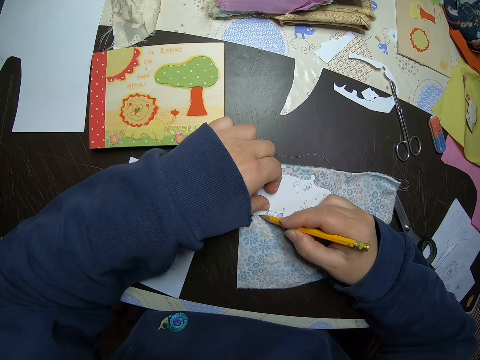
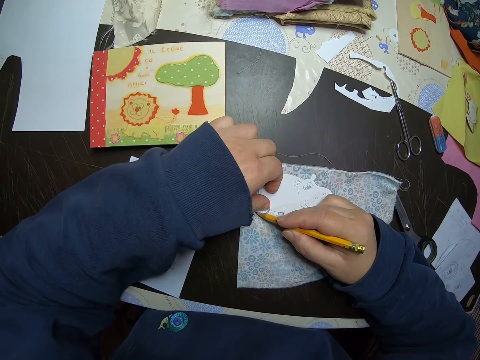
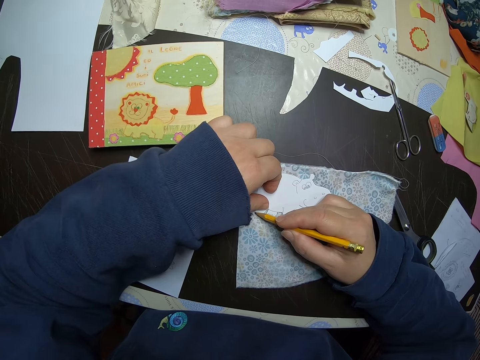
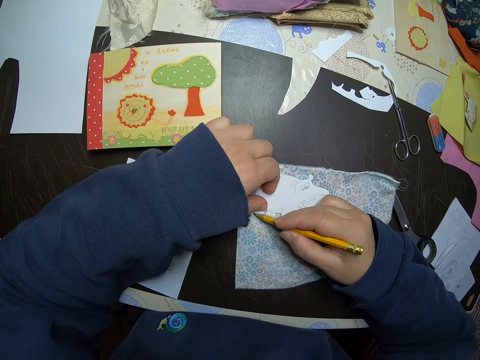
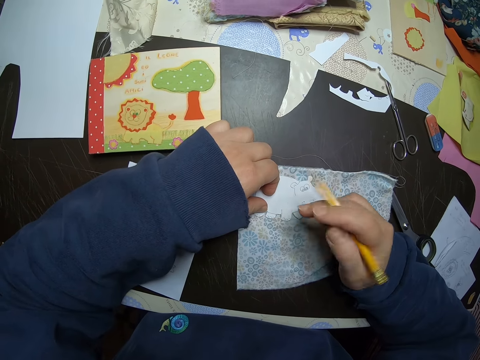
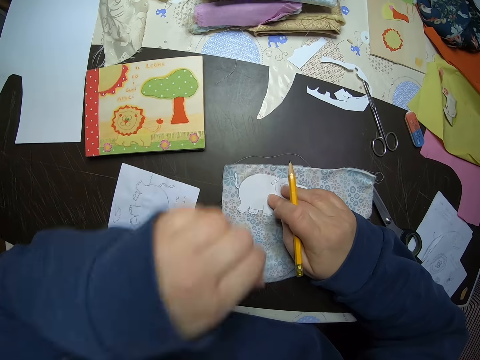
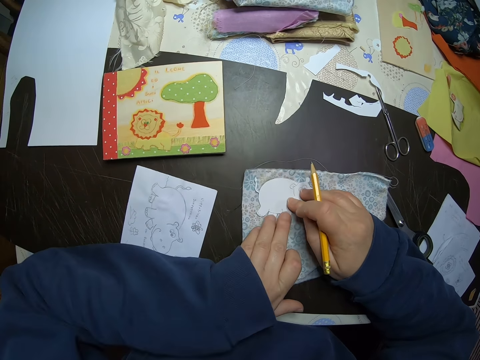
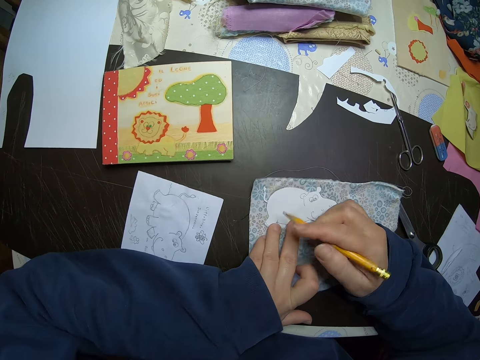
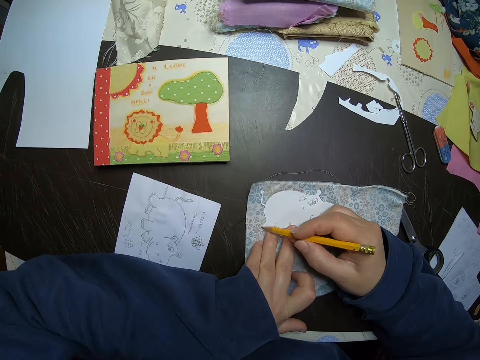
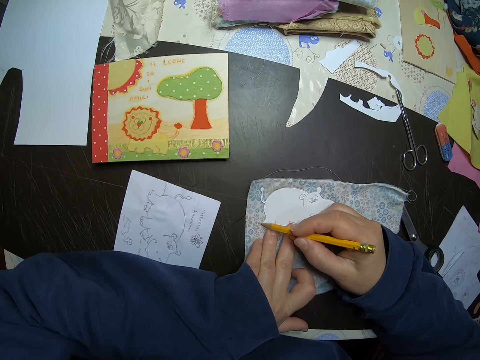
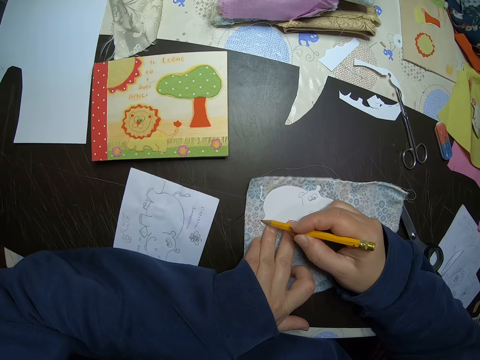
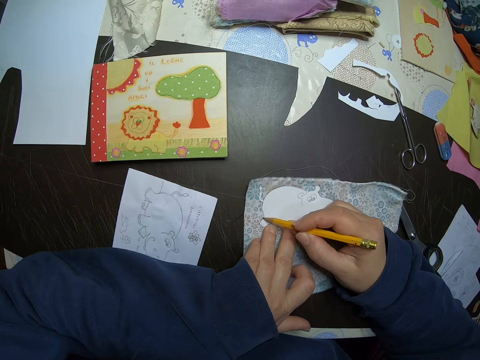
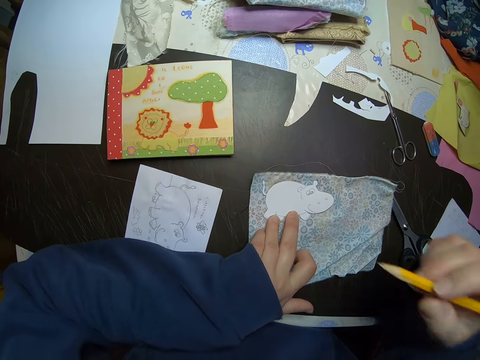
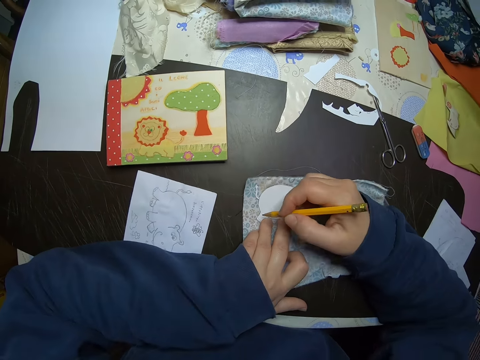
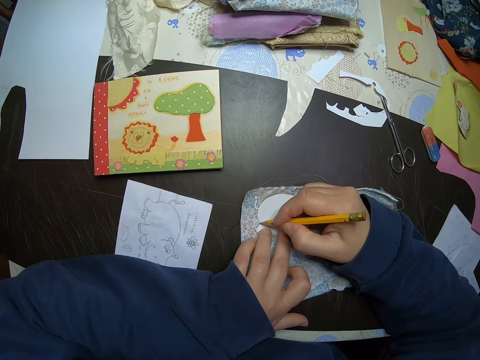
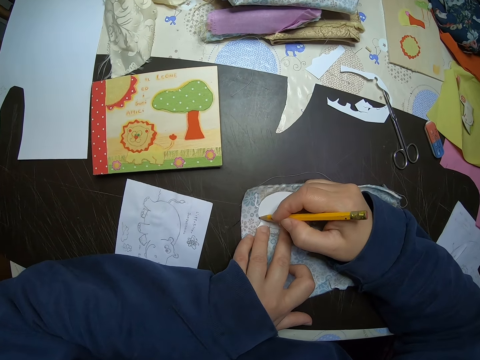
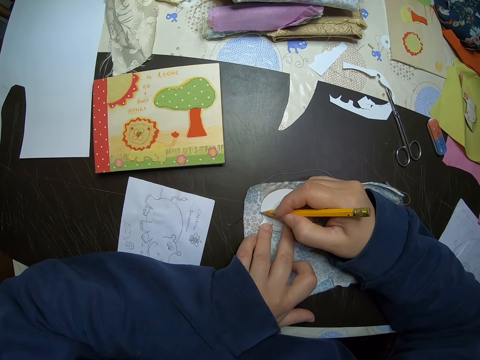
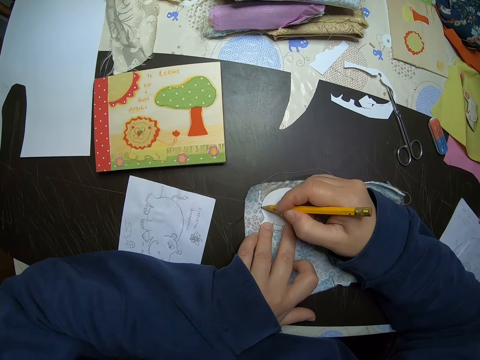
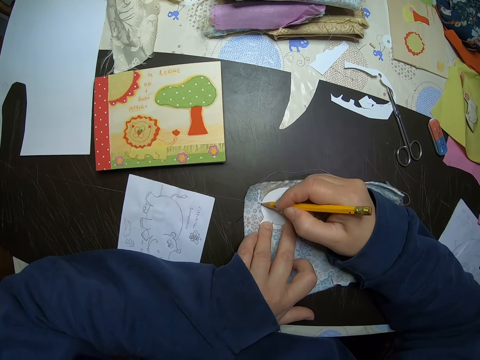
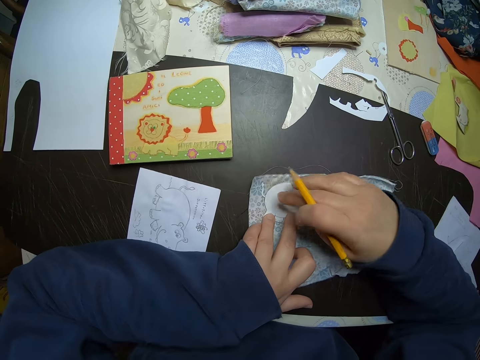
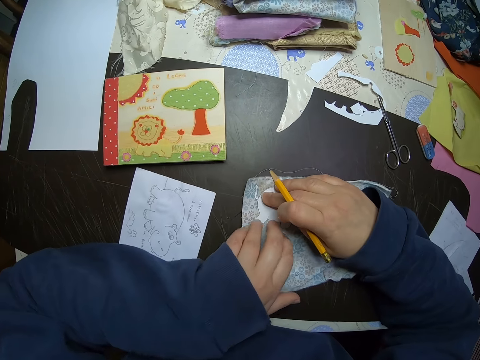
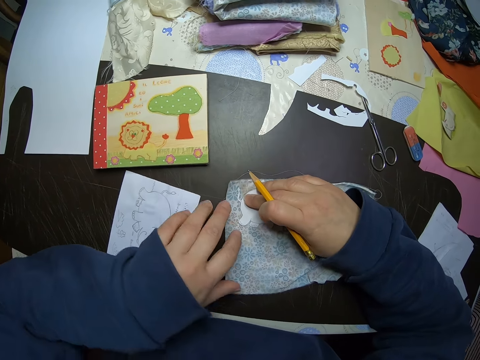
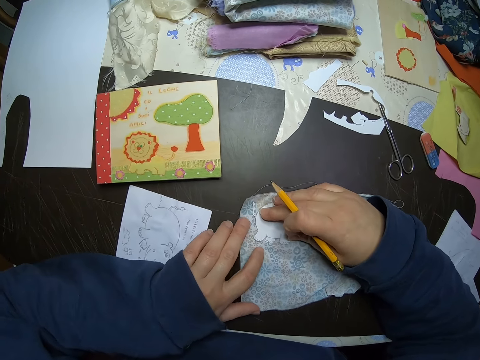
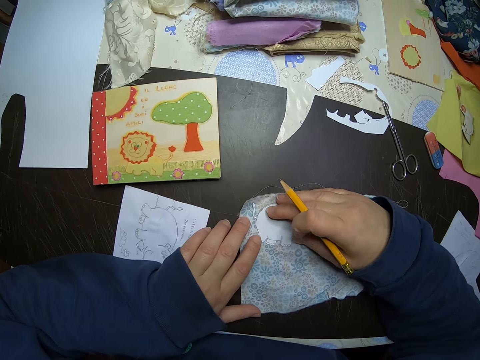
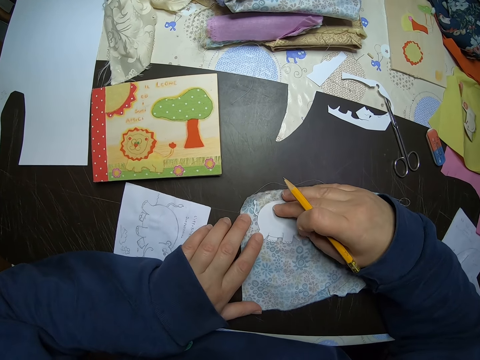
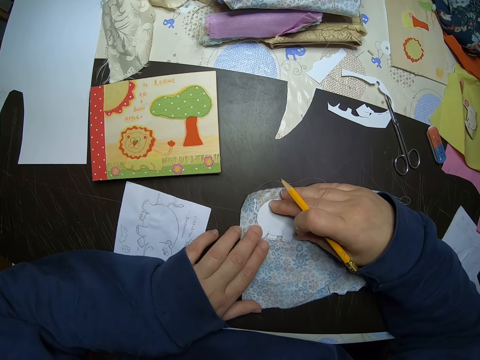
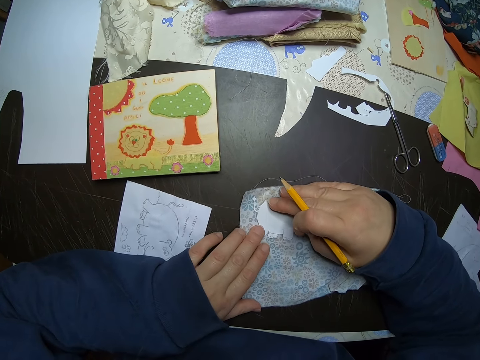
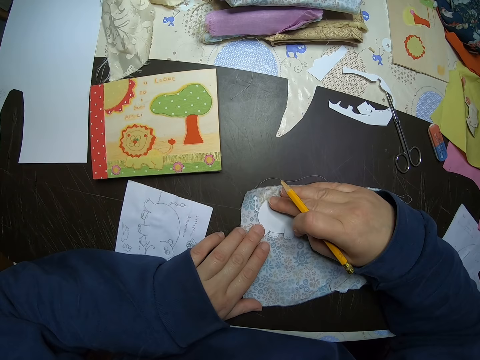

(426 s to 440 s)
The camera wearer adjusts the hand. They trace the crafted paper. They adjust the hand. They trace the crafted paper. They adjust the hands.

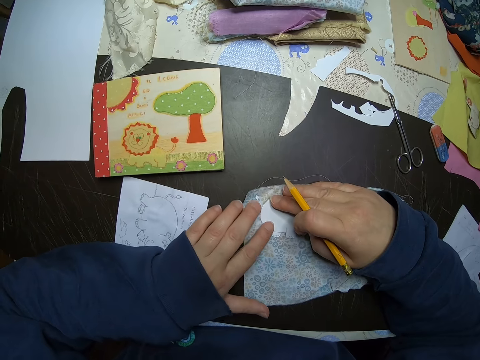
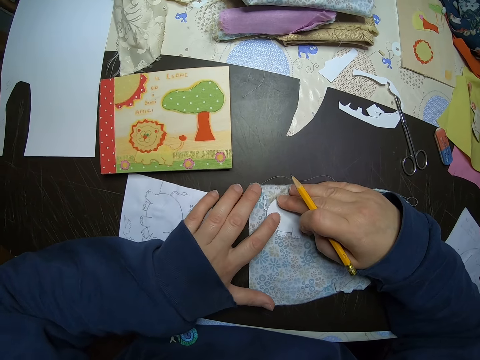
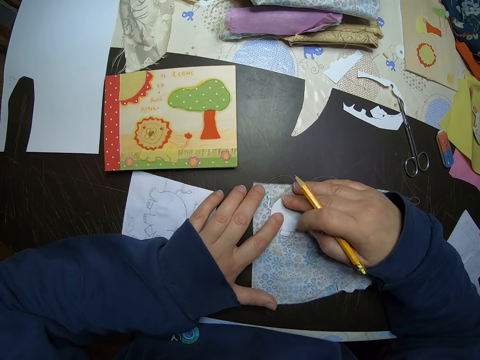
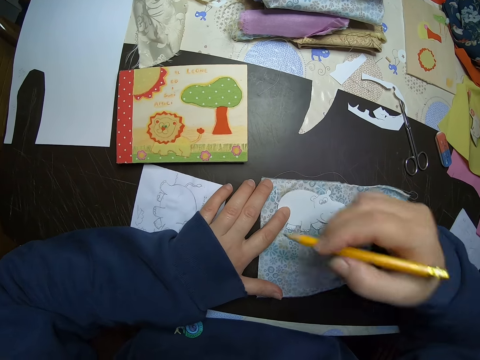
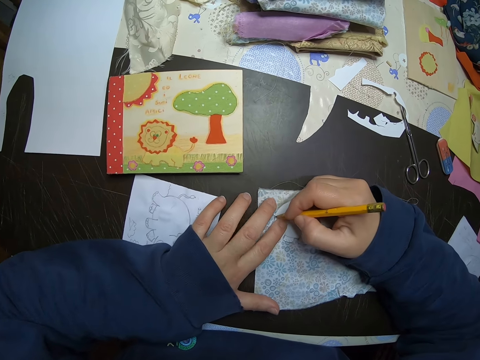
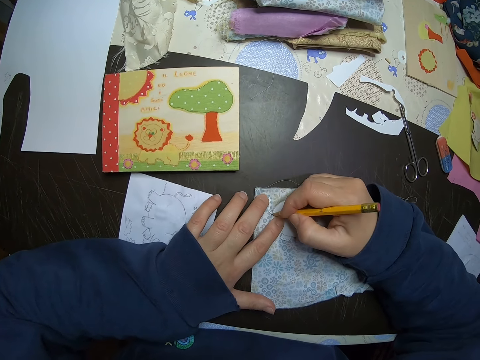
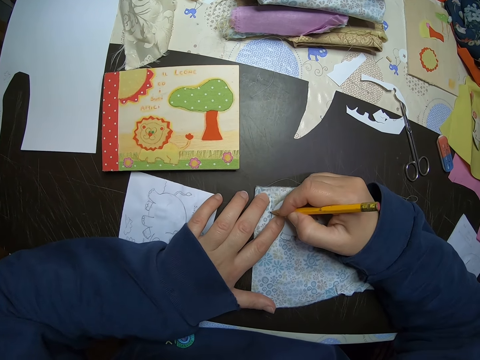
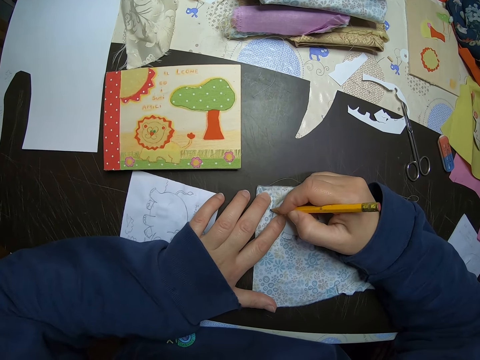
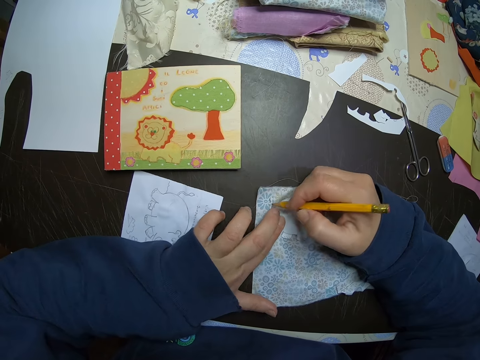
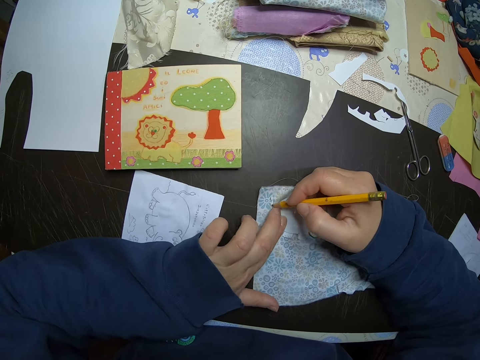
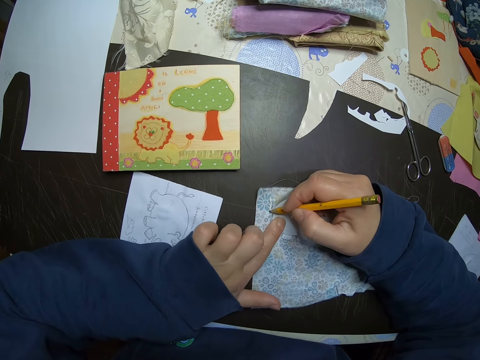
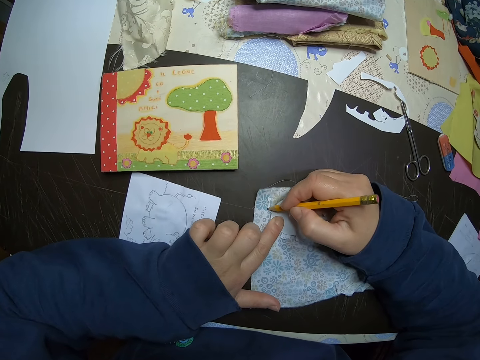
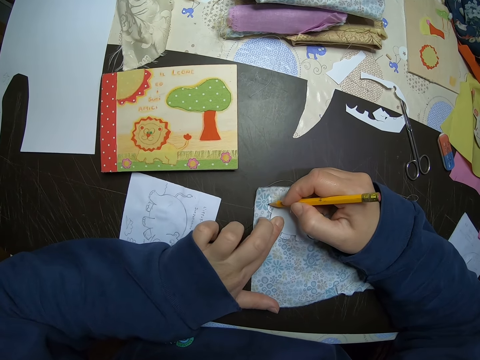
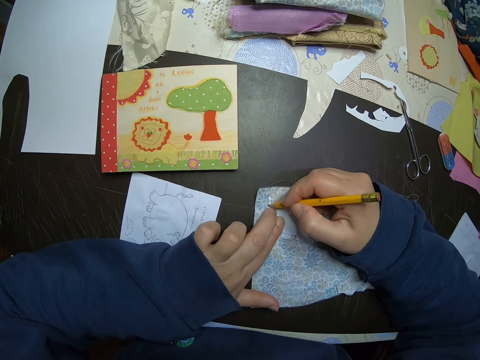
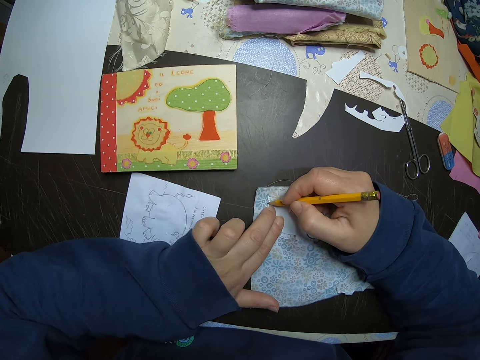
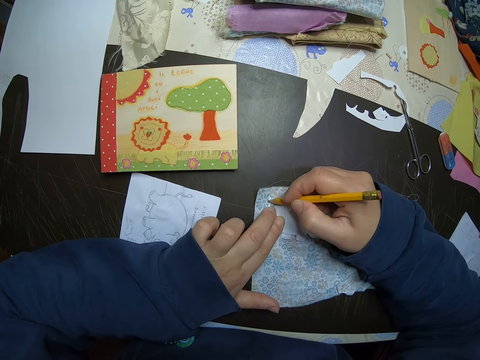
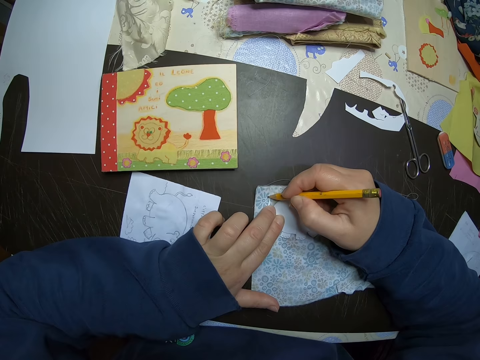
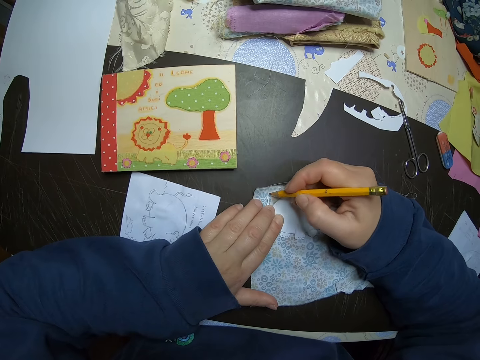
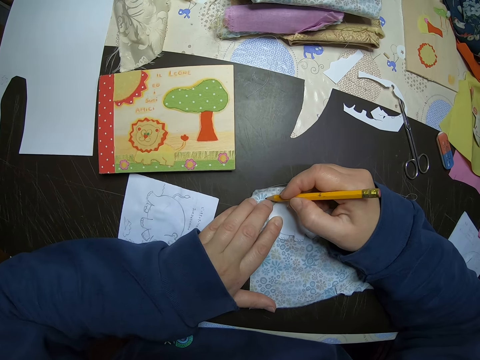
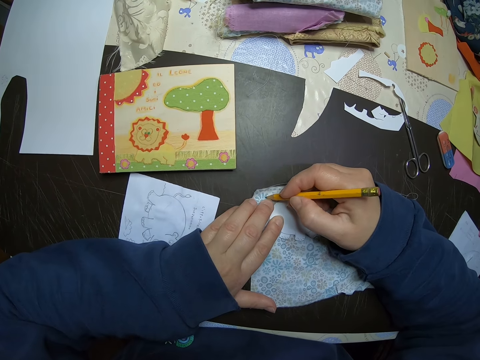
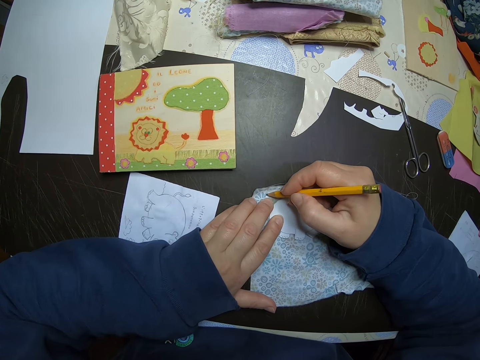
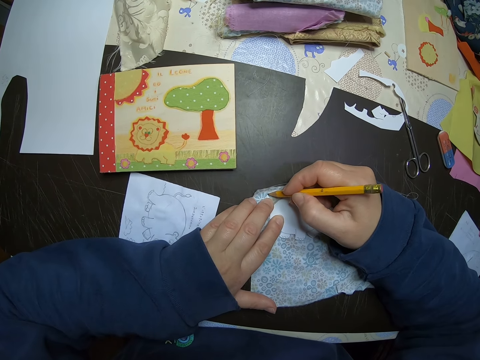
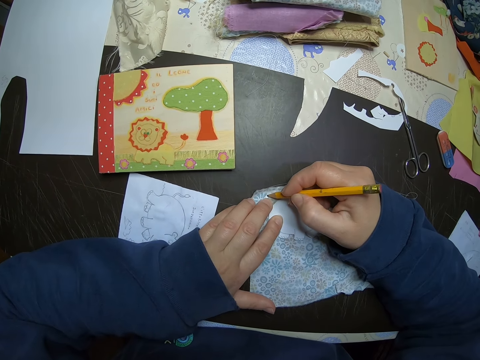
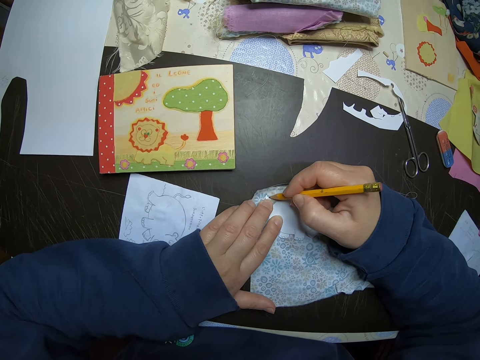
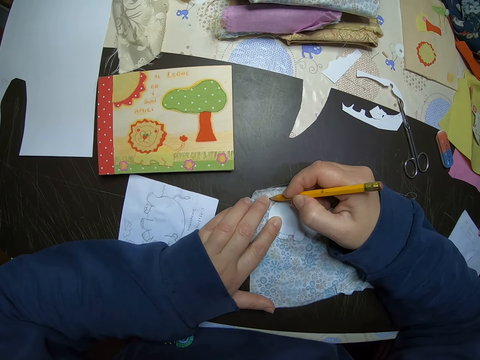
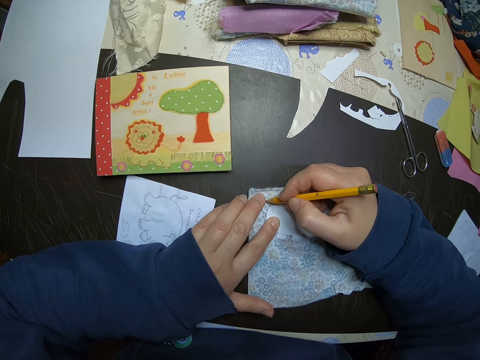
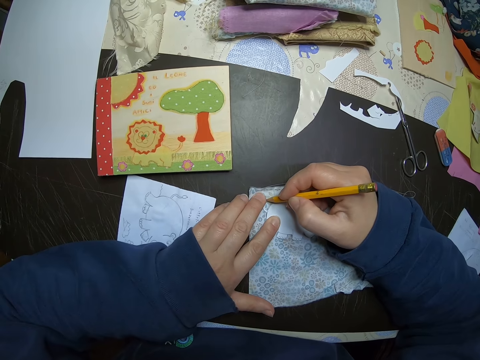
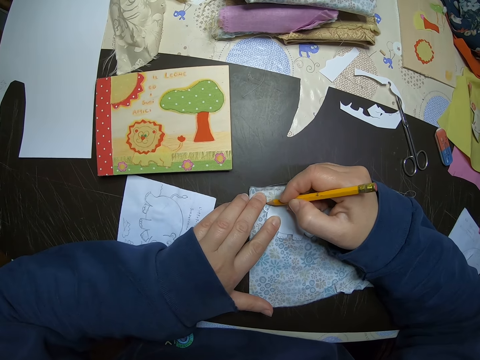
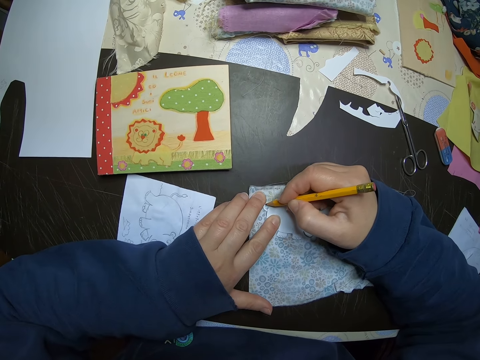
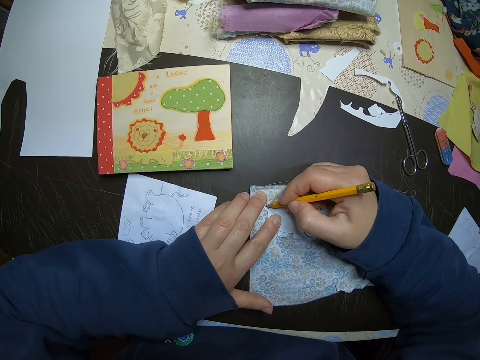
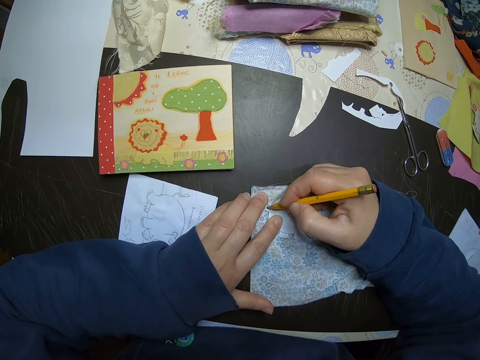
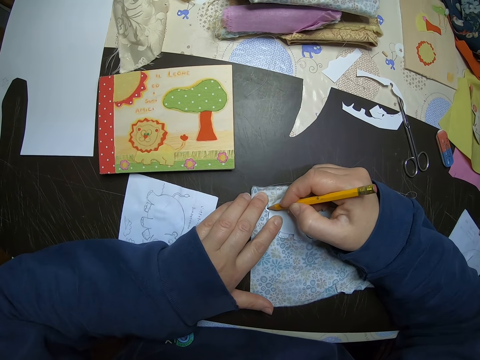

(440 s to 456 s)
The camera wearer traces the crafted paper.
